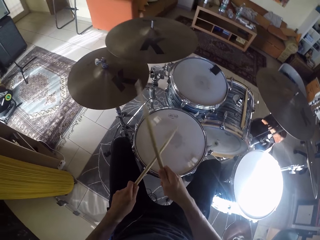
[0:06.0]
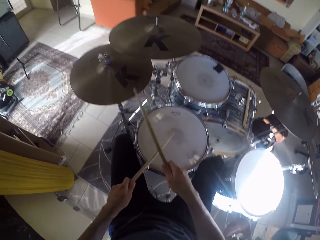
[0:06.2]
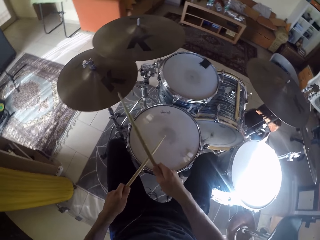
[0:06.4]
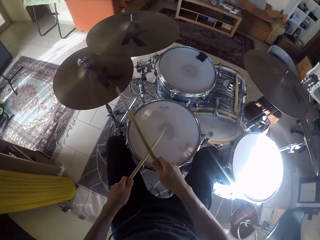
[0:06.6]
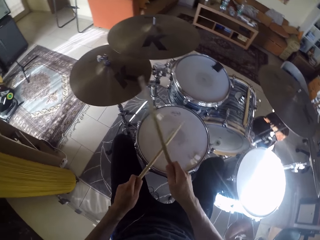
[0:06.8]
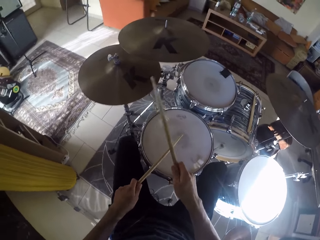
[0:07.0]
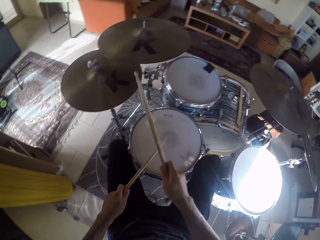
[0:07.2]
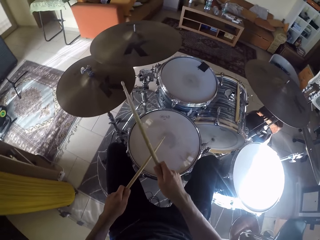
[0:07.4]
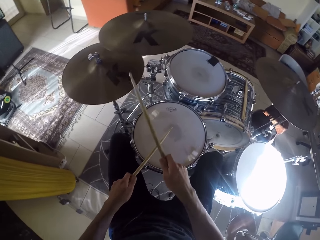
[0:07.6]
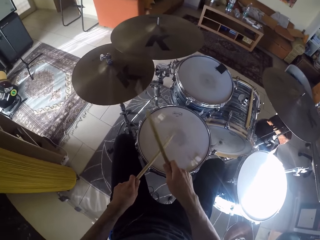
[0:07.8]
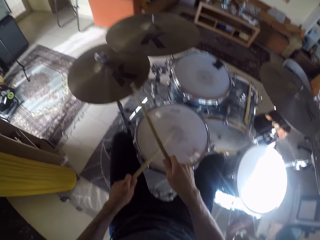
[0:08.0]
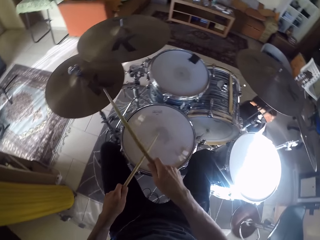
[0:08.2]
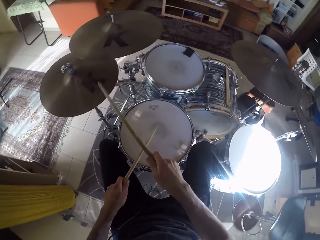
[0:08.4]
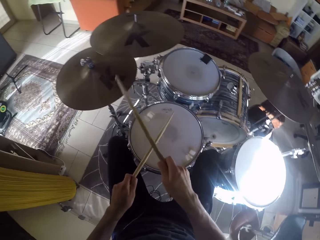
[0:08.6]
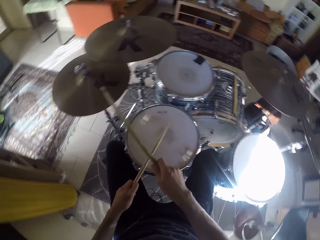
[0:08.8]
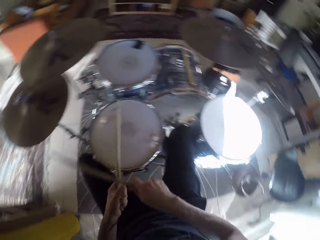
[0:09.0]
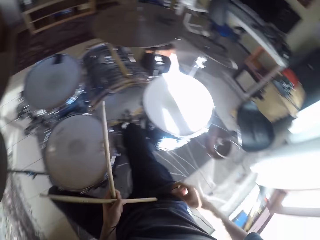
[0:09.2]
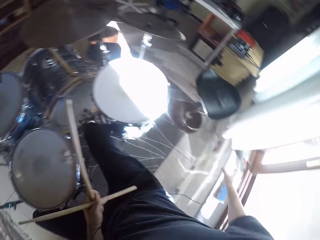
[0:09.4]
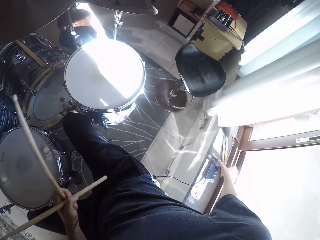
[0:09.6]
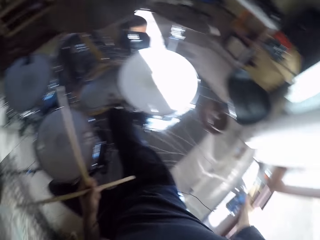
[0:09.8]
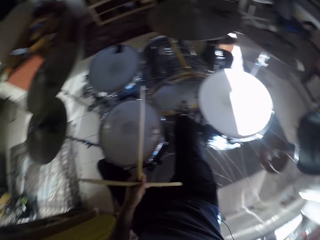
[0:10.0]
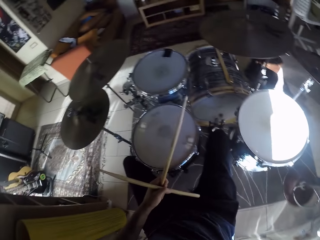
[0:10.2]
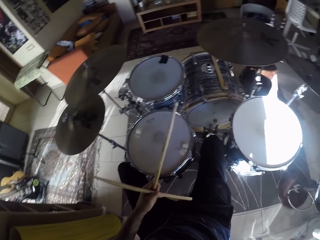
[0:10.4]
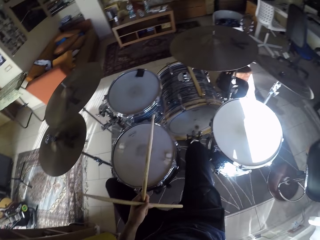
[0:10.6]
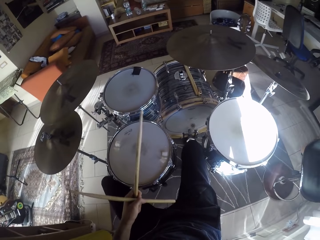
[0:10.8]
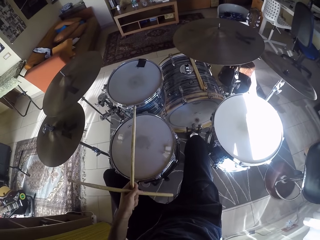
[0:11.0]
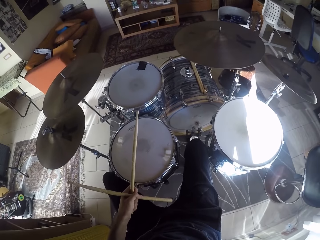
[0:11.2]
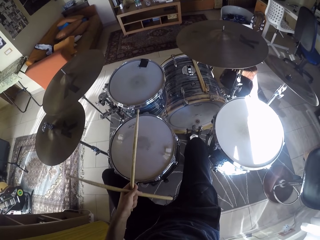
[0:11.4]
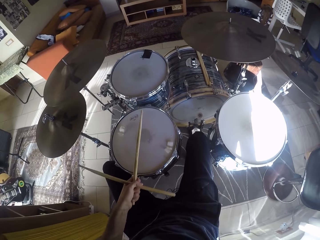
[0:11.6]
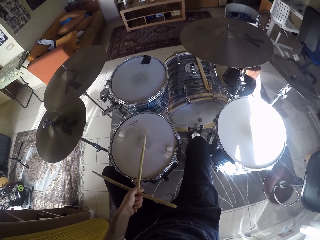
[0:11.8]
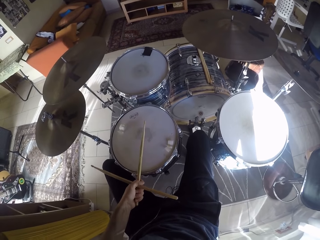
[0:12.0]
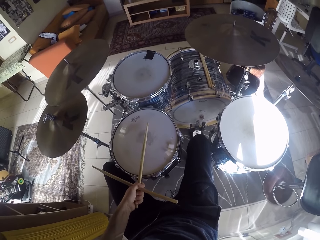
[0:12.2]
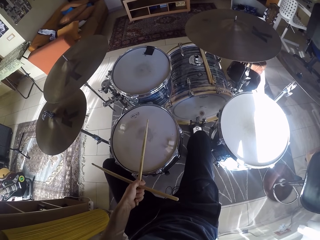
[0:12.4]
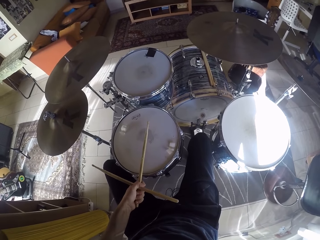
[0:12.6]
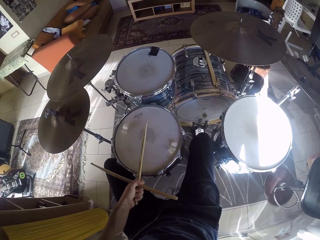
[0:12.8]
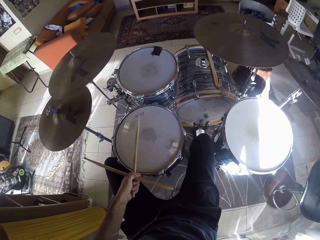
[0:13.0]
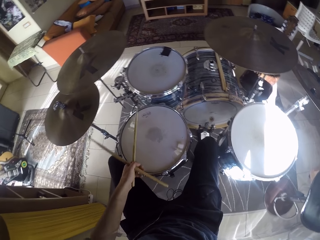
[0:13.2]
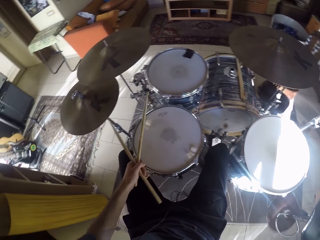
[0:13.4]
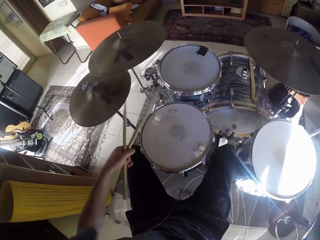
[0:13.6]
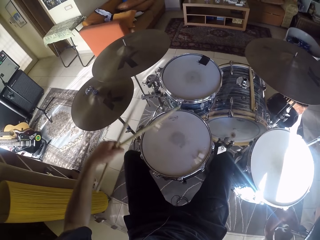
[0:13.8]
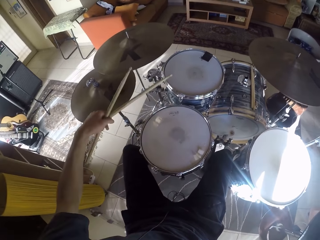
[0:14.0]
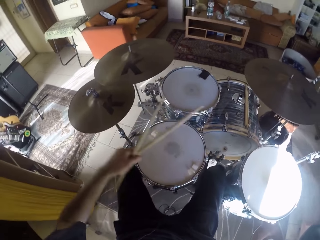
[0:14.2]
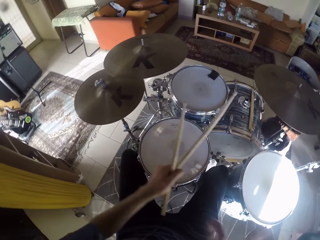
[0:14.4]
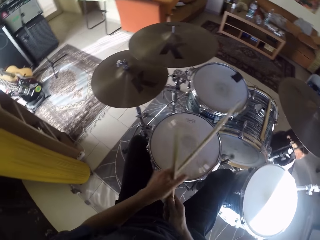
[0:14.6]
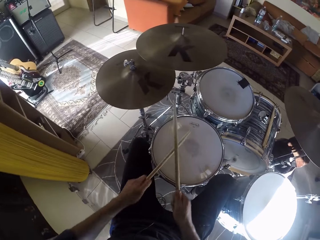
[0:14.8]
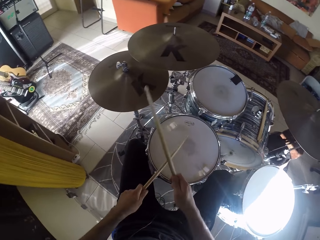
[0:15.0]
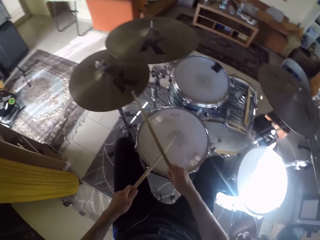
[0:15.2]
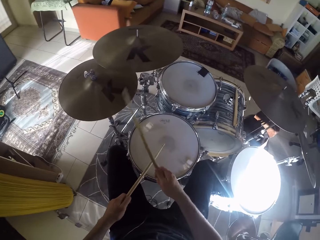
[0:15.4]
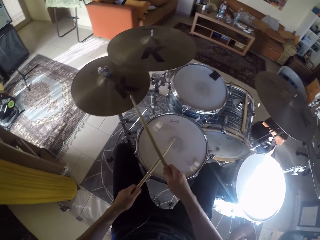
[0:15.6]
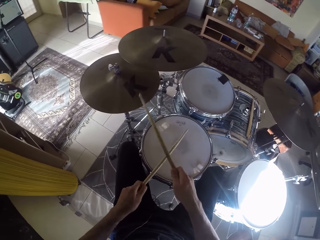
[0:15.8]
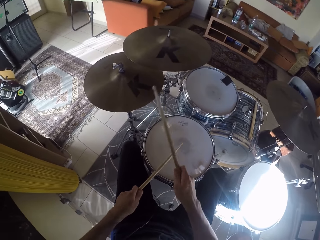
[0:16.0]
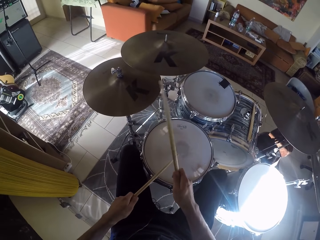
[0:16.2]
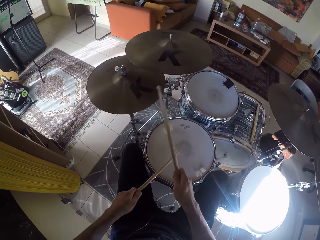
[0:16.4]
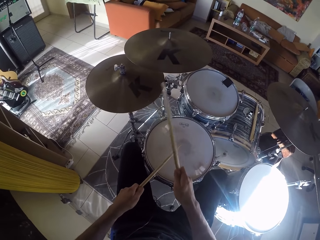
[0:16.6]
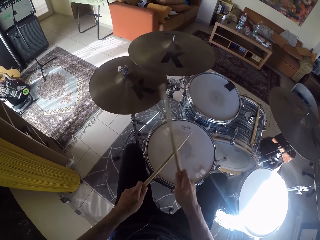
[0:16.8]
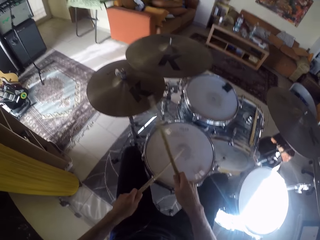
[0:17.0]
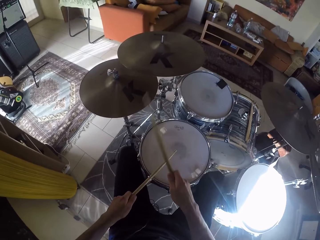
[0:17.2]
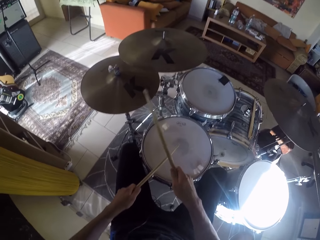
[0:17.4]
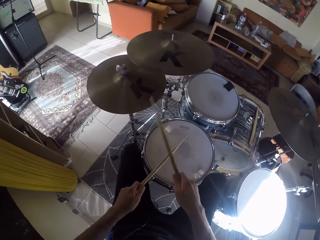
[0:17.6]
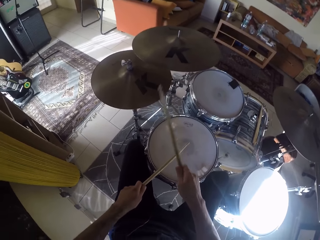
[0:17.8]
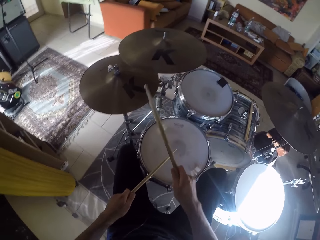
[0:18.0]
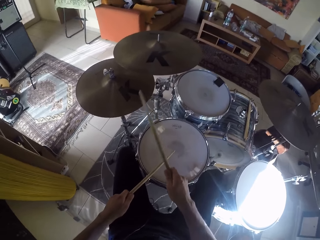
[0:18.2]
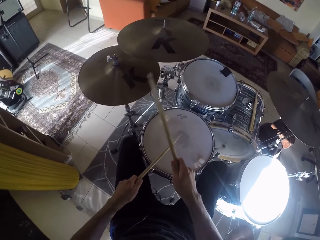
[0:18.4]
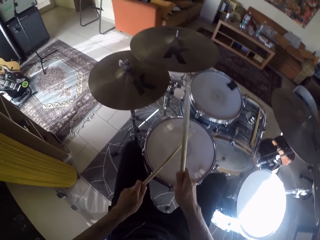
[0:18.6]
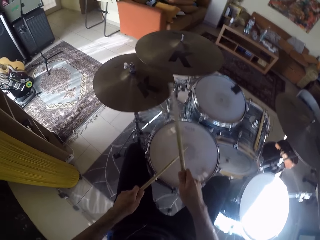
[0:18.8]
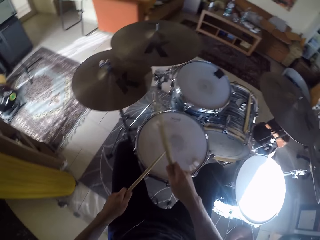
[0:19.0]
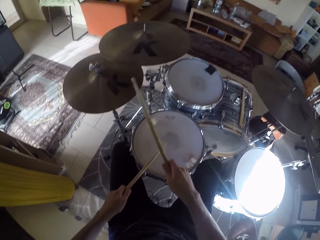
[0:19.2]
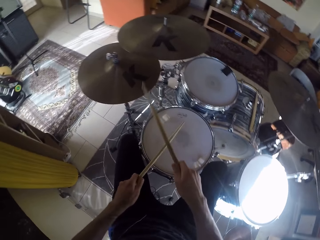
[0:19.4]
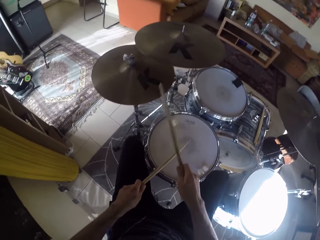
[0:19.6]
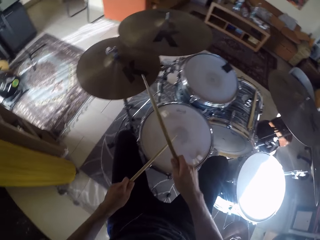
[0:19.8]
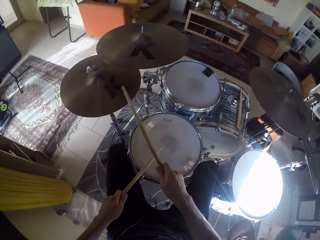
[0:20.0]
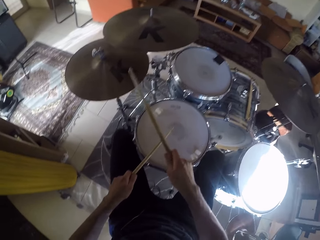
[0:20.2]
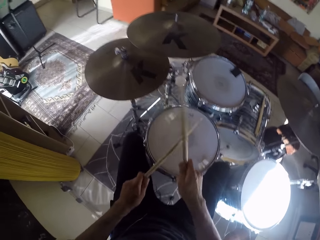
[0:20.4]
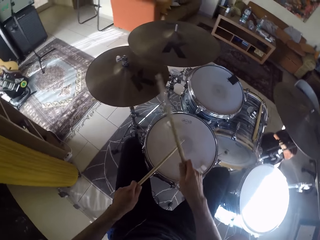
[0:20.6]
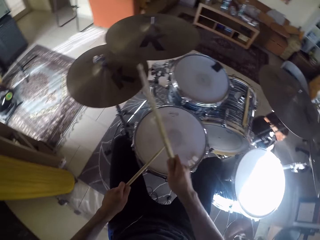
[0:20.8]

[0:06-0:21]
The camera wearer plays the drums with drum sticks. He holds the drumsticks with his left hand. He reaches for a phone on a window in the room with his right hand. He touches something on the window. He holds the drumsticks with both hands. He plays the drum set with the drum stick in both hands. He plays the drum set with his right leg.

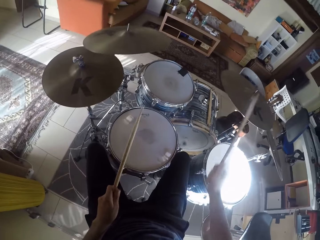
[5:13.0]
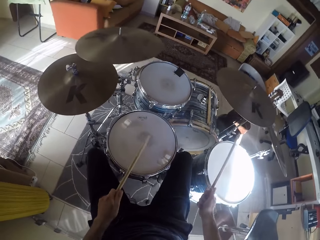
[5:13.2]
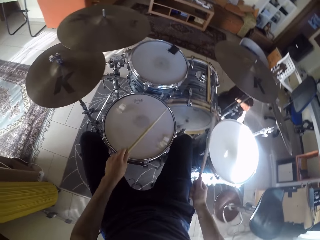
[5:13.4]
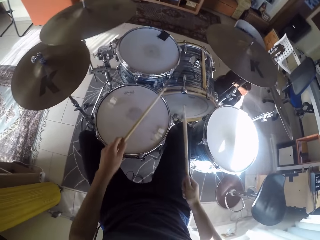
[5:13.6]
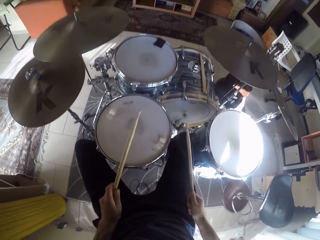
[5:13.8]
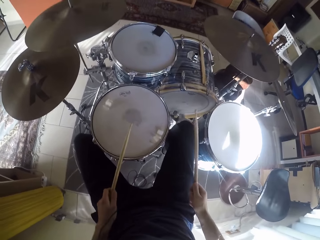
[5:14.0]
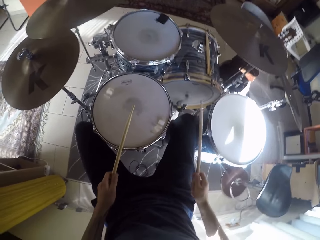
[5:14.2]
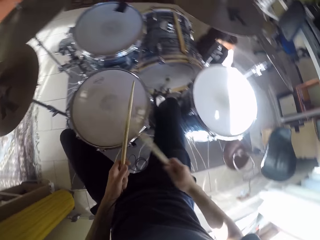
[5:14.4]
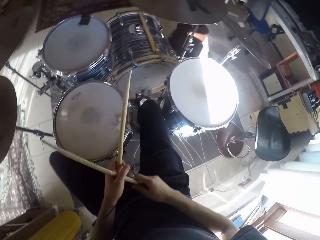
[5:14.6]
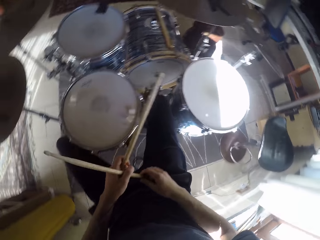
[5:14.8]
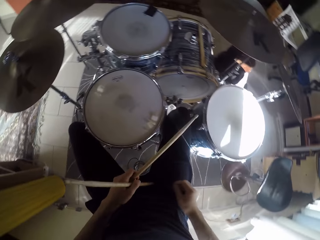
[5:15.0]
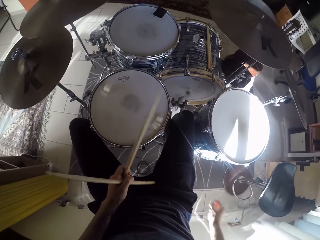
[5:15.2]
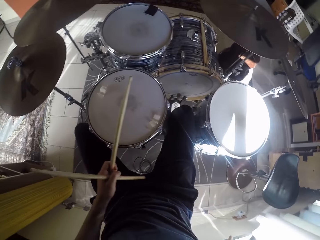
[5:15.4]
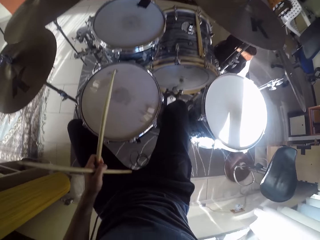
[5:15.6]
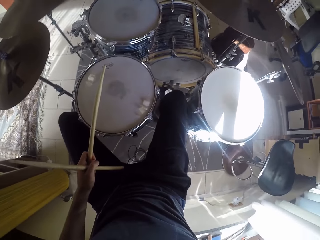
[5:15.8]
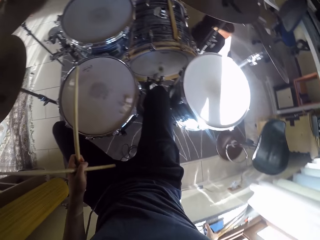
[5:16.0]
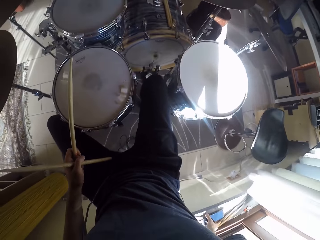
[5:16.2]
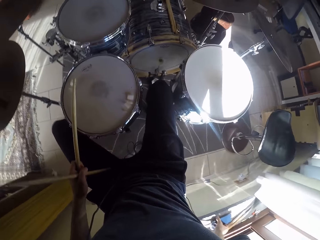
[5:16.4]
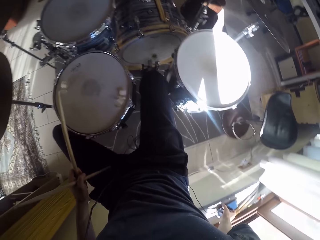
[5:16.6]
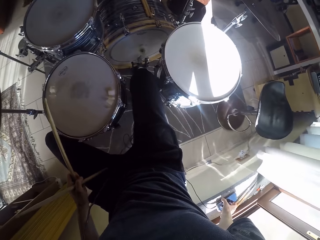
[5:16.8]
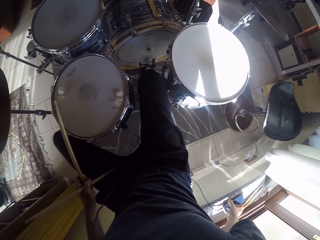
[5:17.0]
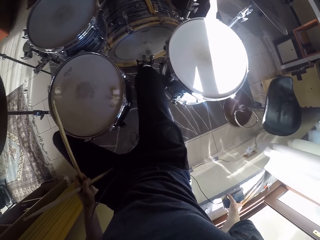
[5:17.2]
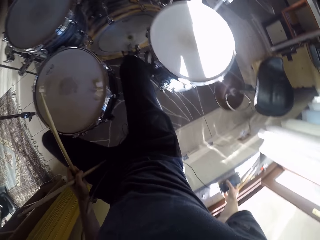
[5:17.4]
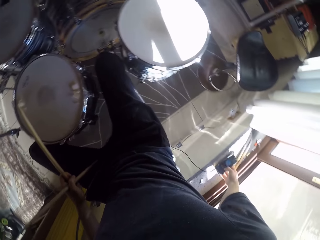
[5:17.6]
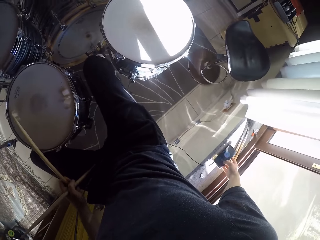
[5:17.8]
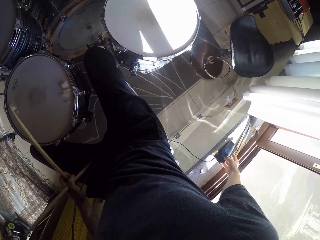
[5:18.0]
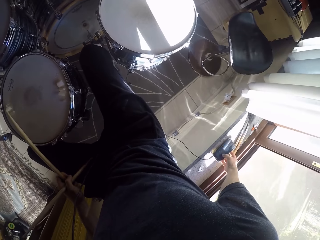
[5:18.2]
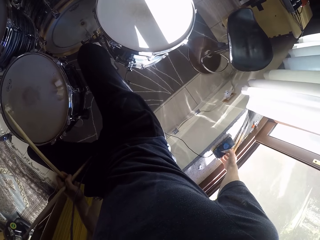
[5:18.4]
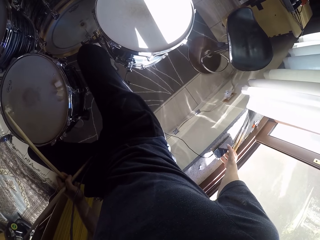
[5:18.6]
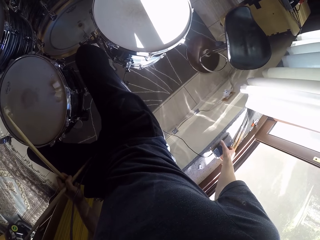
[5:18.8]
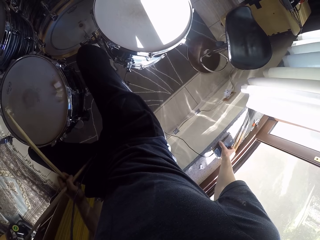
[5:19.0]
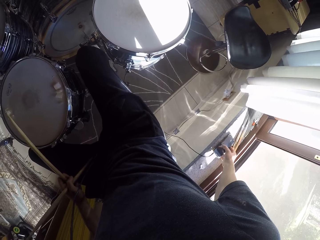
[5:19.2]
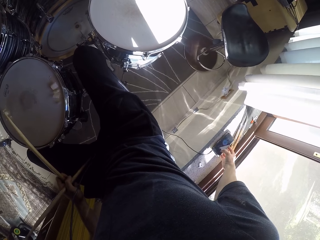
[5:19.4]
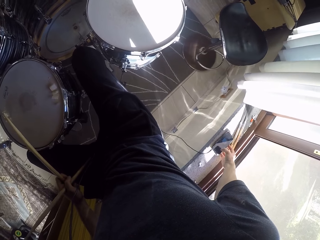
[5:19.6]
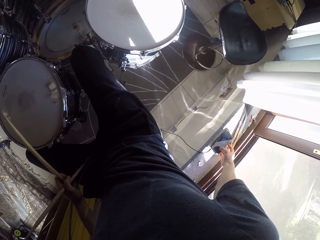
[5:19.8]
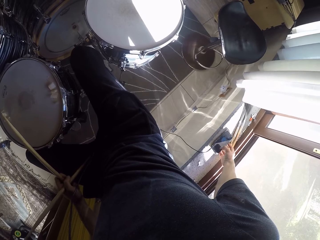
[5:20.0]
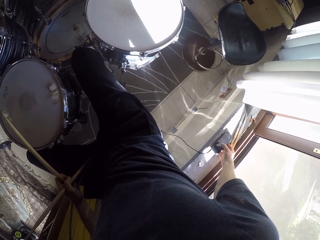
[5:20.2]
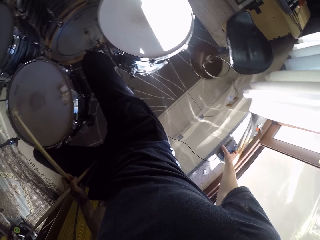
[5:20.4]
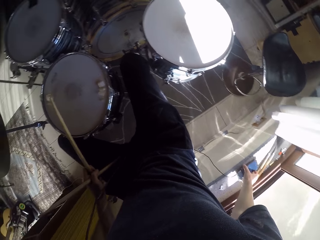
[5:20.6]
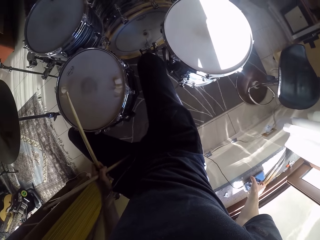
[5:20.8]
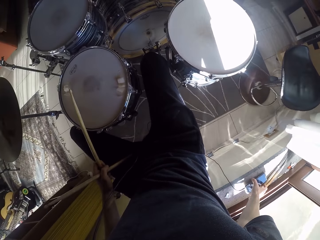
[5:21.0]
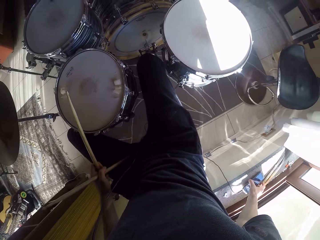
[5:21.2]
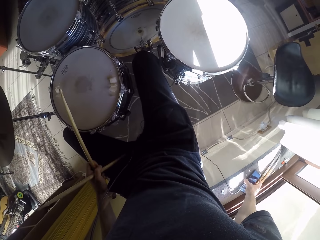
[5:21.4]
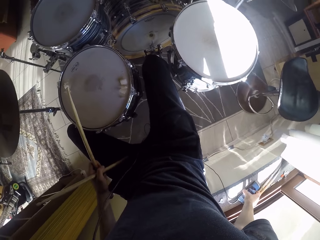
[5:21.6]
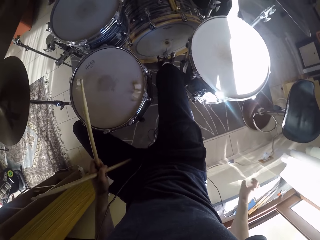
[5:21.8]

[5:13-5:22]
The camera wearer moves the drumstick in his right hand to his left hand. He holds the stick in the right hand with the left hand. He holds a phone. He presses the phone with his right hand.
